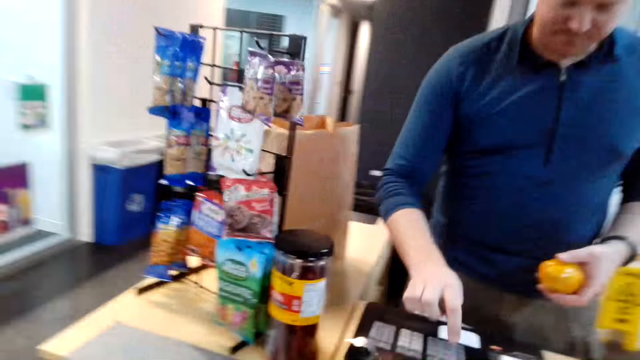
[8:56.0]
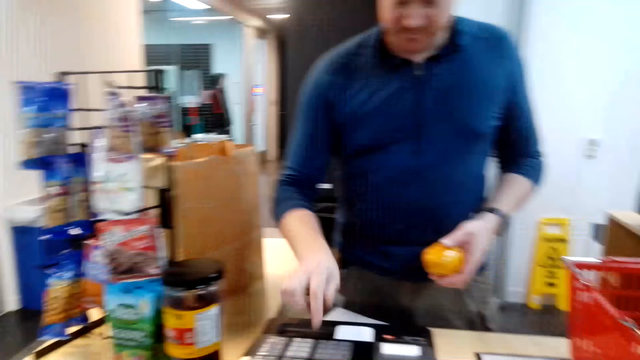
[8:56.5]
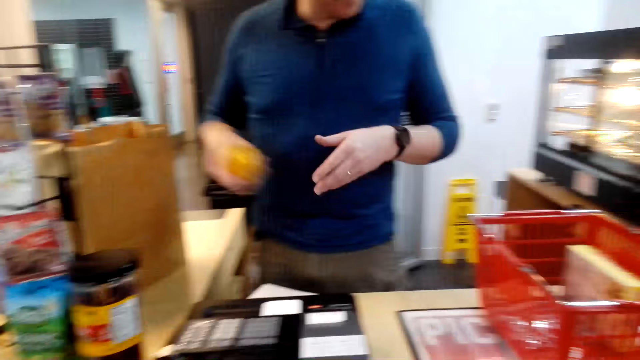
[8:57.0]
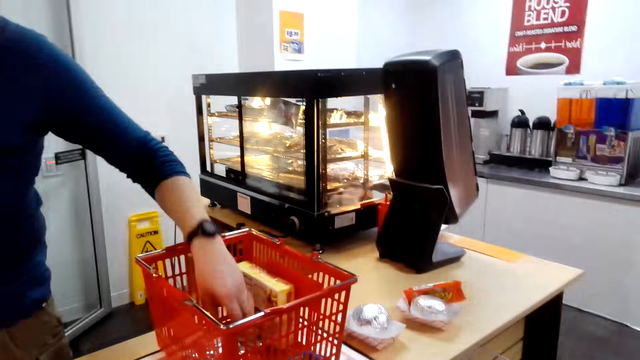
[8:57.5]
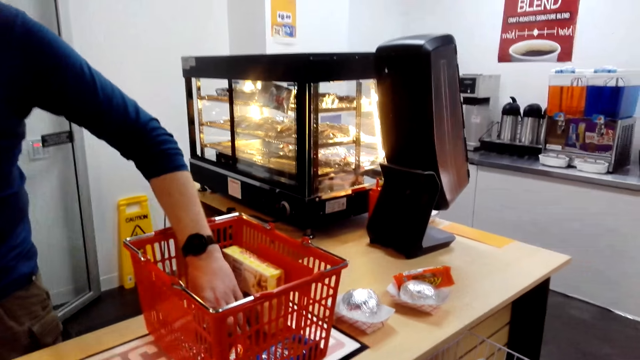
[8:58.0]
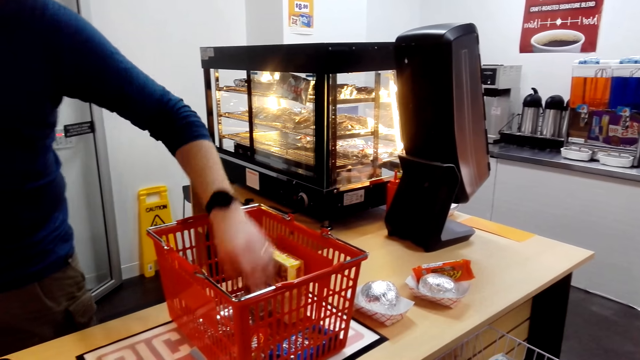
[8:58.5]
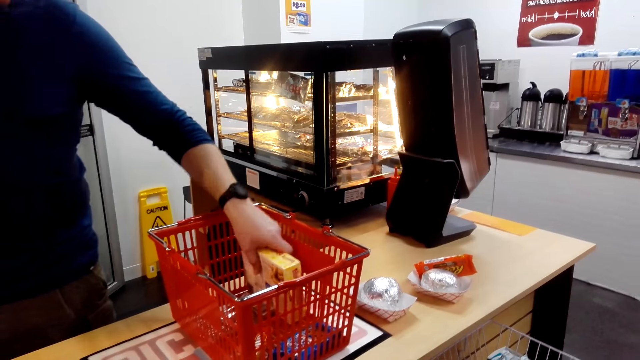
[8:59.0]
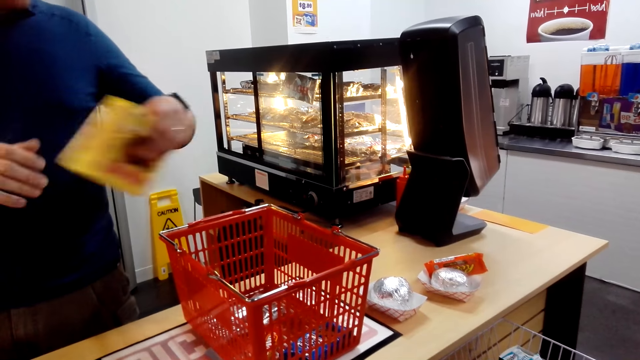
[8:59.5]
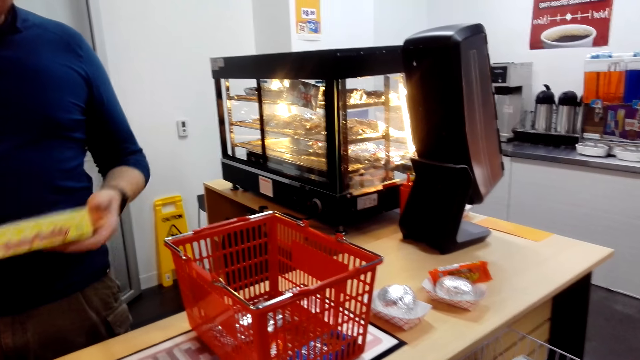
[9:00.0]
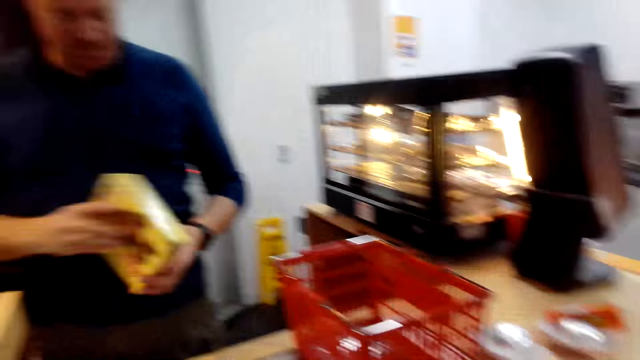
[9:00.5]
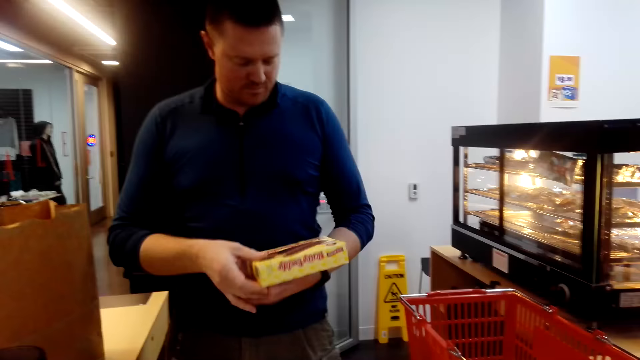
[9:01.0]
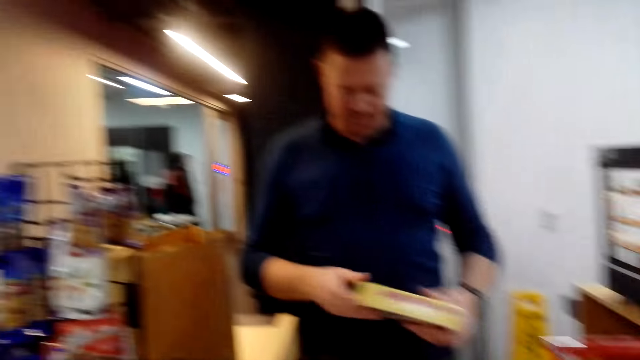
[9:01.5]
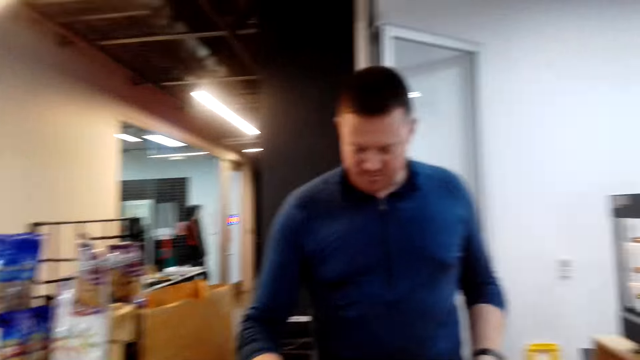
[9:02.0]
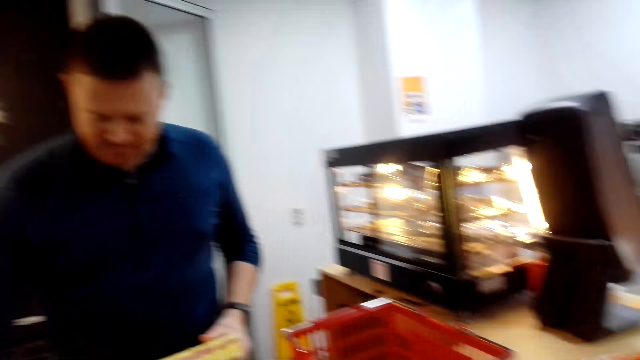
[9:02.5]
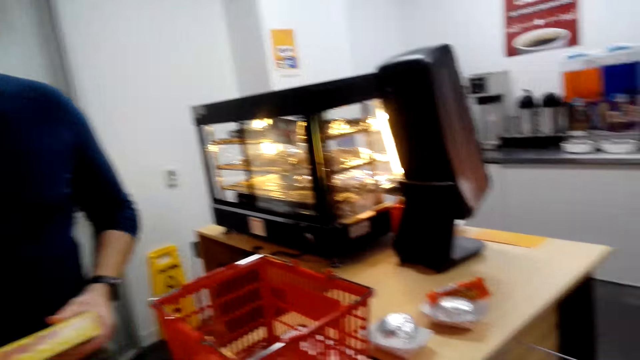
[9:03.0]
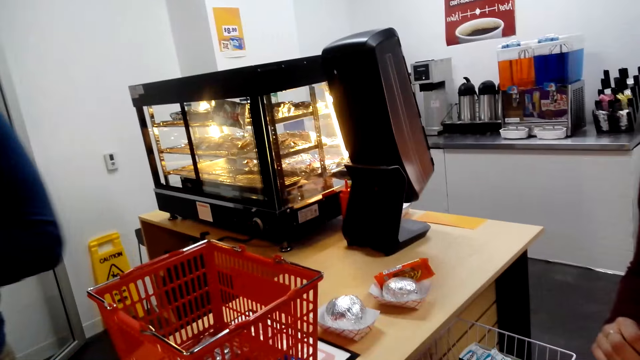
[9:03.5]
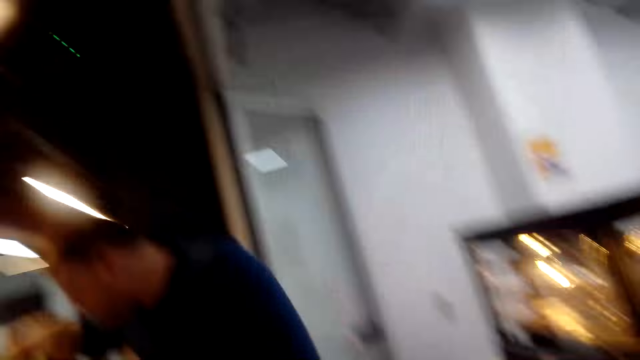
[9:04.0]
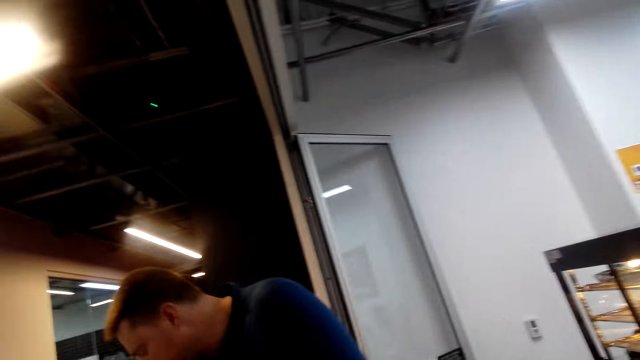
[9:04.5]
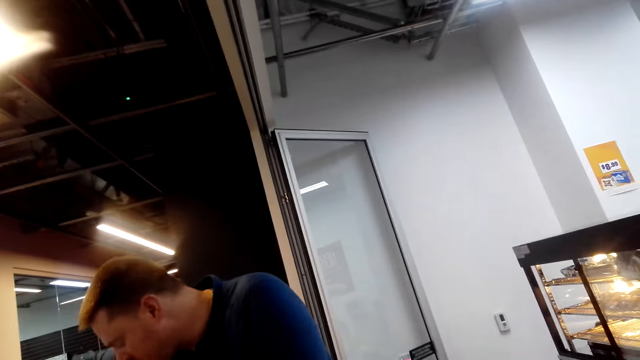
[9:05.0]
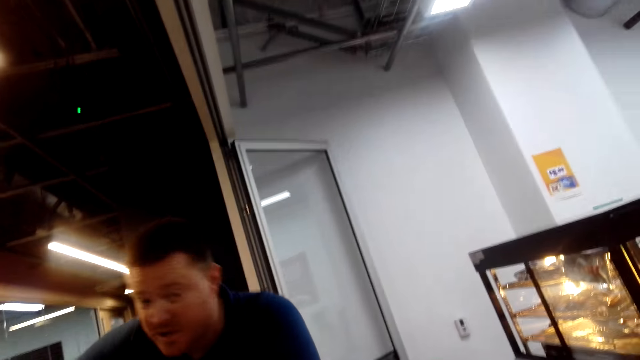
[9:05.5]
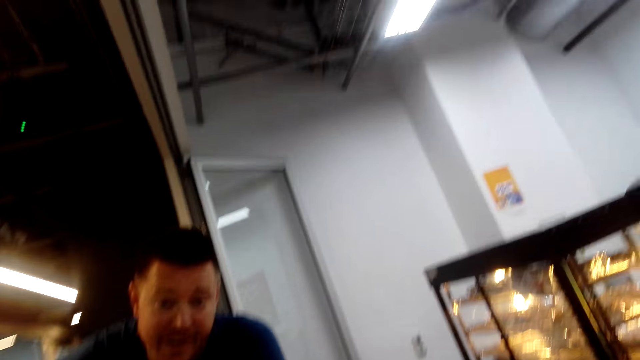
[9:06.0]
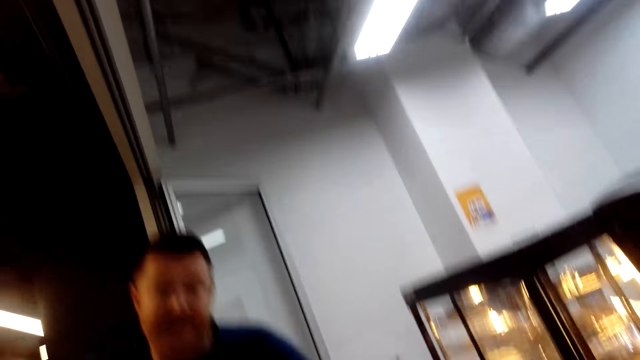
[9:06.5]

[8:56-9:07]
A person types on the register. The camera wearer dials the cash register machine. The person puts something in the shopping bag. The camera wearer takes a food stuff from the shopping basket. The person picks a box of something from the basket. The camera wearer dials the cash register machine and speaks to a man.

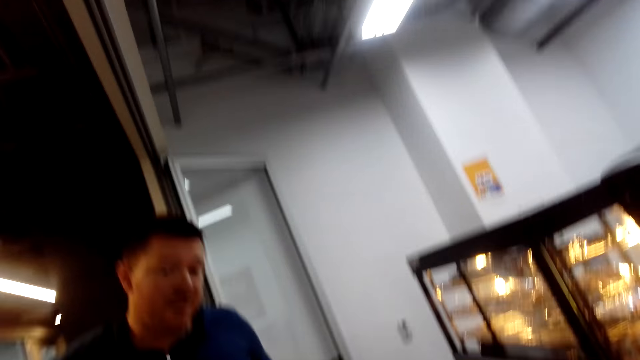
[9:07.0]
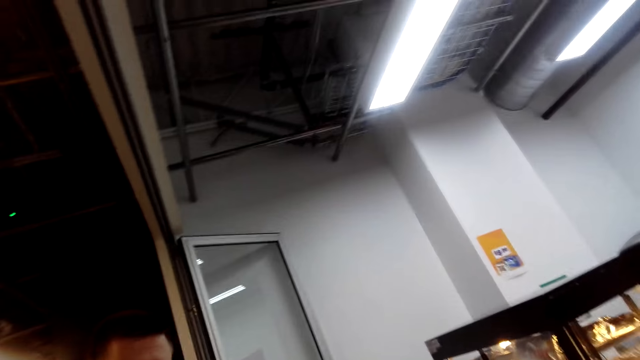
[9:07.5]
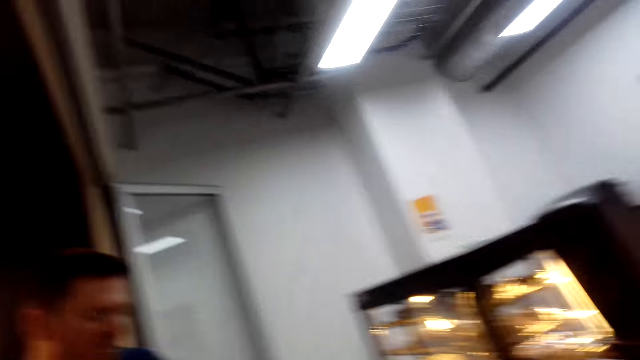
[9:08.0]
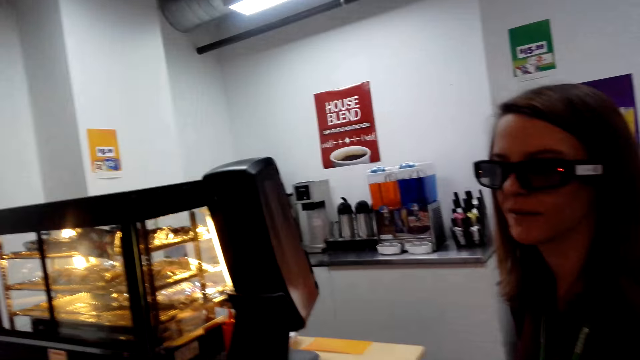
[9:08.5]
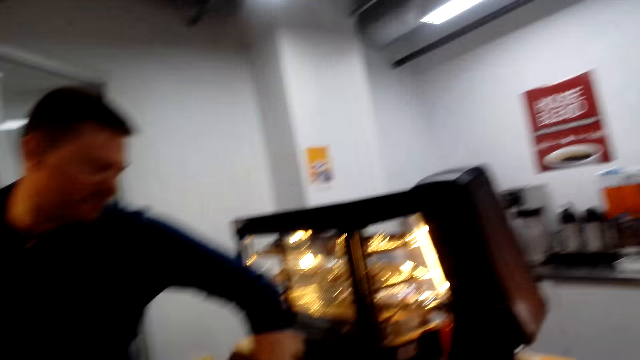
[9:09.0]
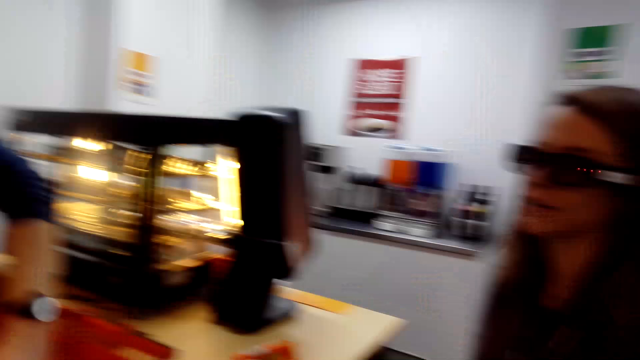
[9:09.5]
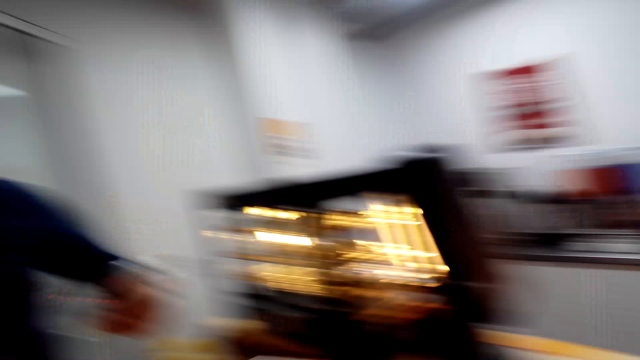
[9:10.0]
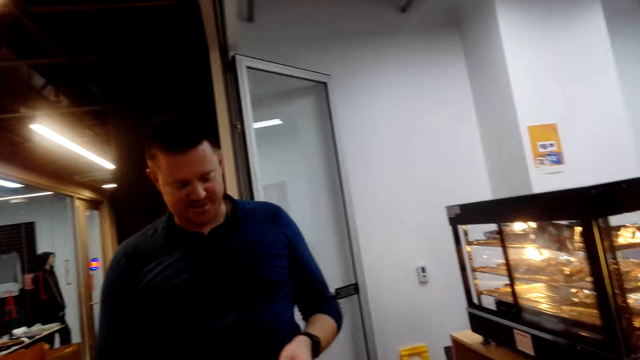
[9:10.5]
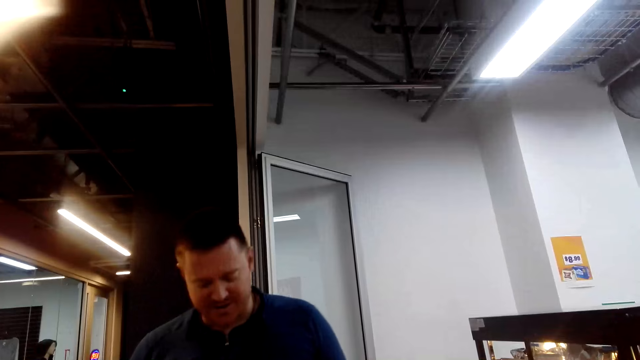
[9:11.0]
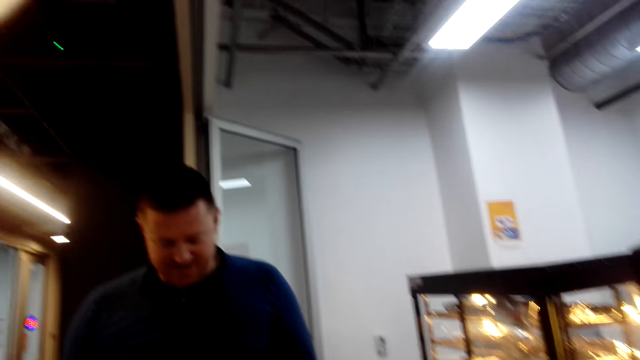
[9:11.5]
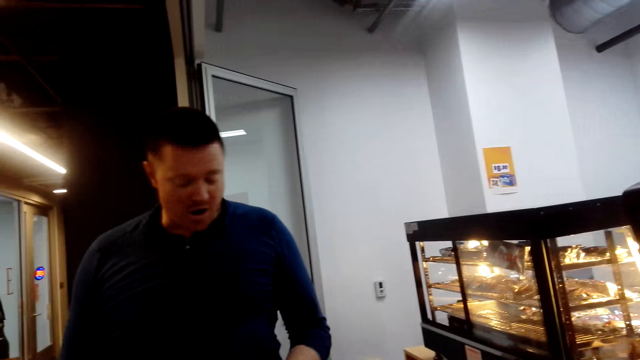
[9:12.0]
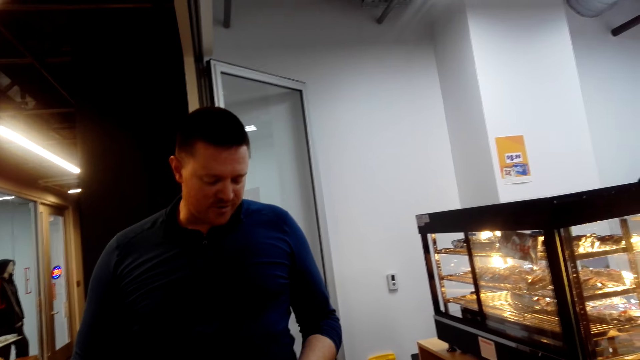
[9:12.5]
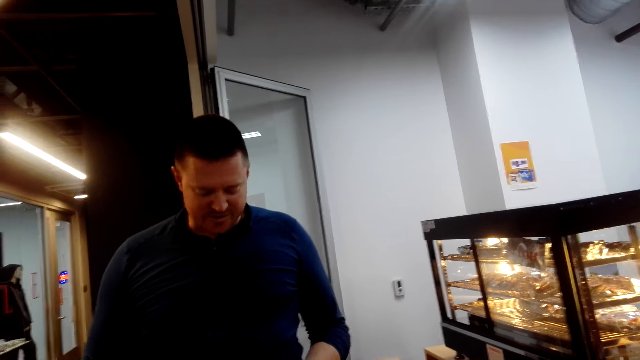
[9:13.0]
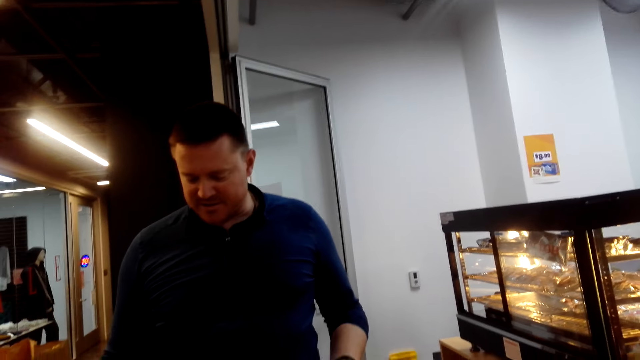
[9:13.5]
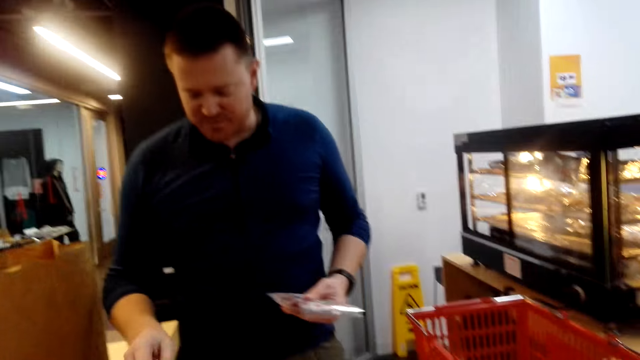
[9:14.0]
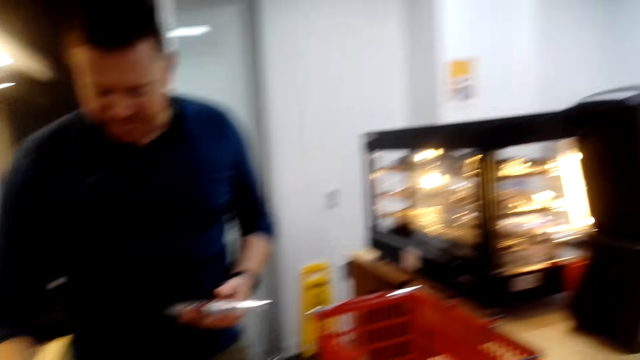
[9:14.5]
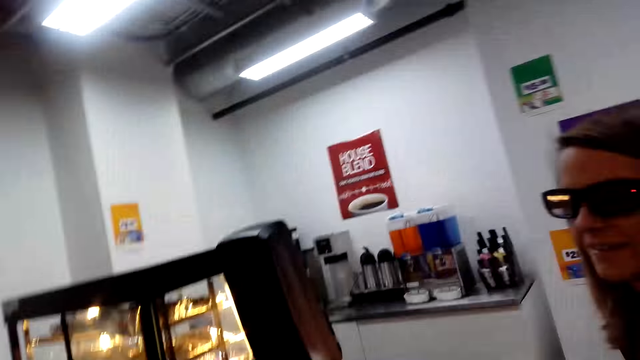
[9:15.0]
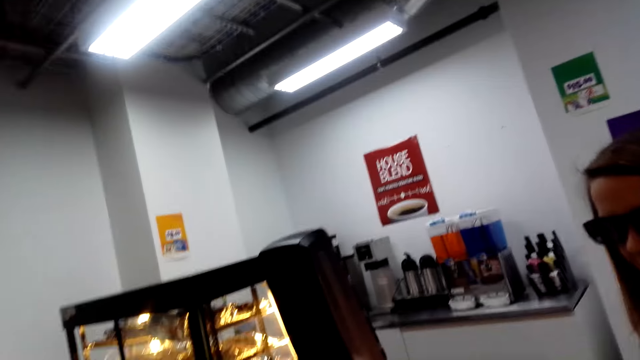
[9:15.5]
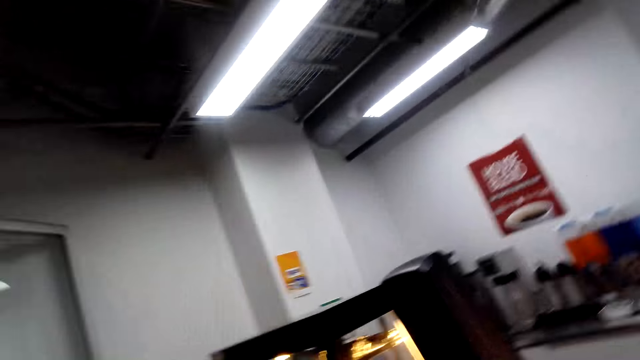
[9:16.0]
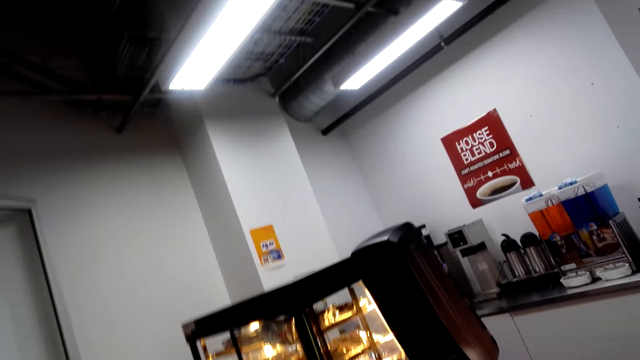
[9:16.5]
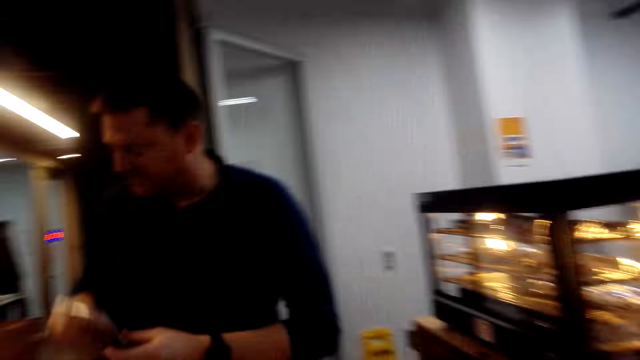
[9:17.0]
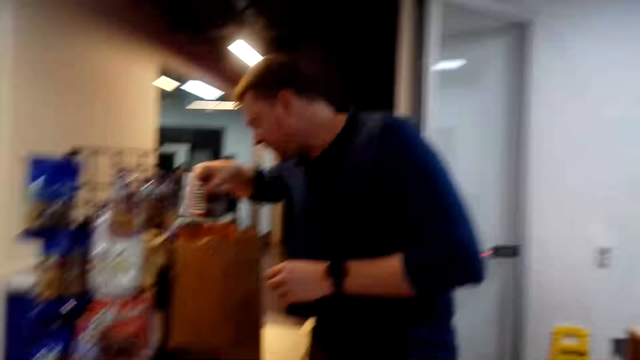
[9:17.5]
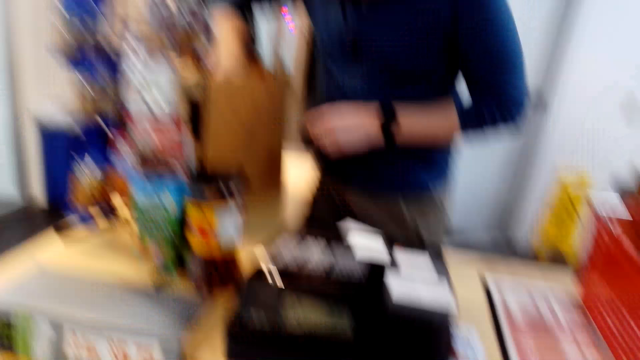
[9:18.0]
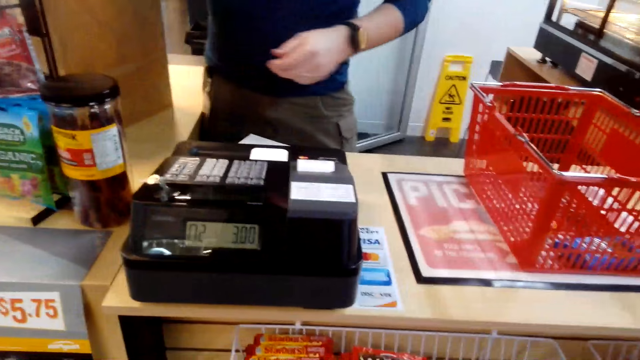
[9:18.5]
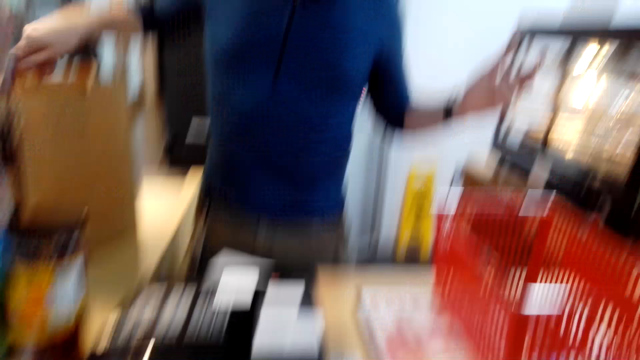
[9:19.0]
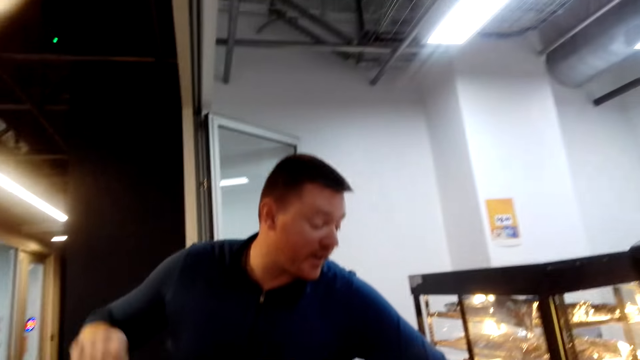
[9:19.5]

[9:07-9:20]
A man speaks to the camera wearer. The man picks something from the basket. The man types on the register. The man puts a packet in the shopping bag.
